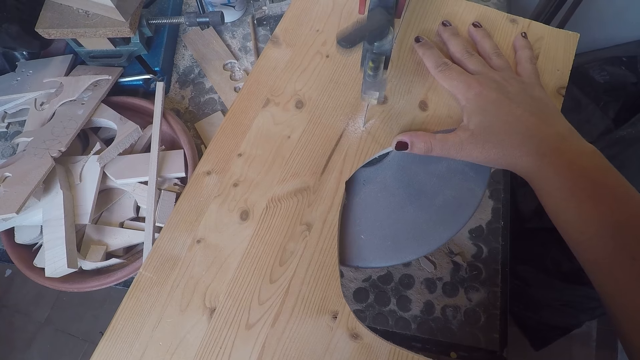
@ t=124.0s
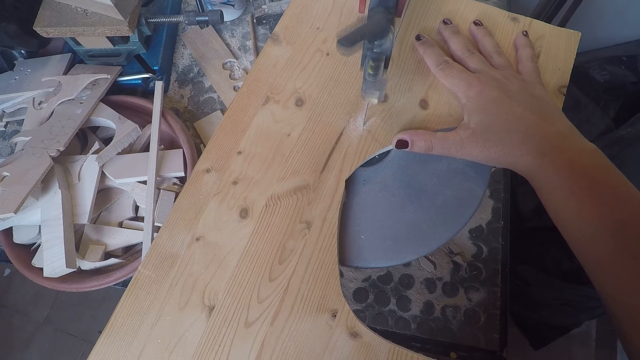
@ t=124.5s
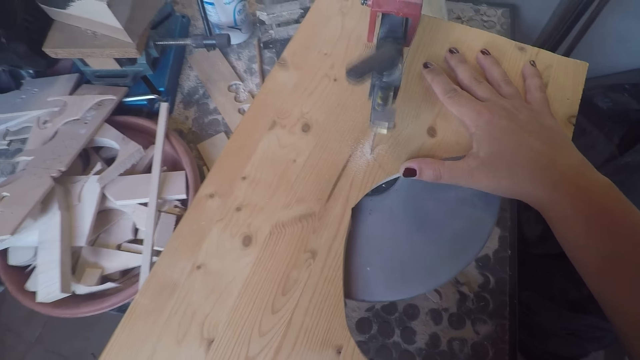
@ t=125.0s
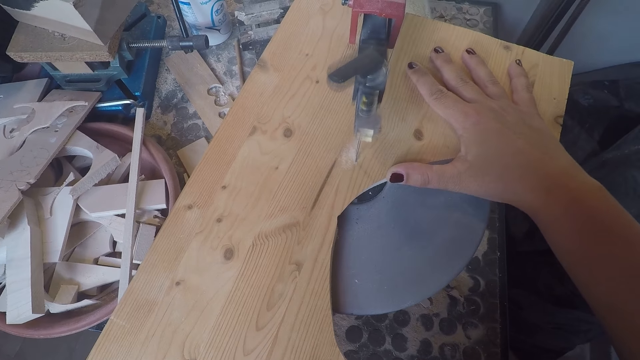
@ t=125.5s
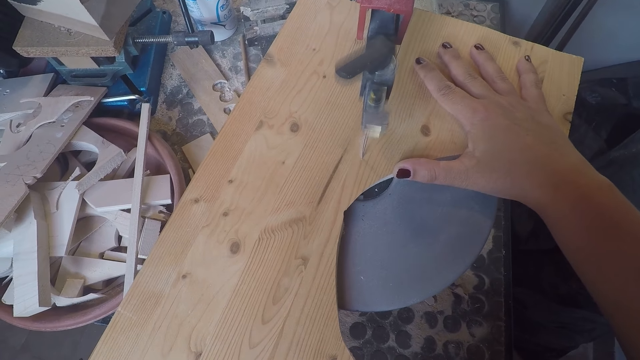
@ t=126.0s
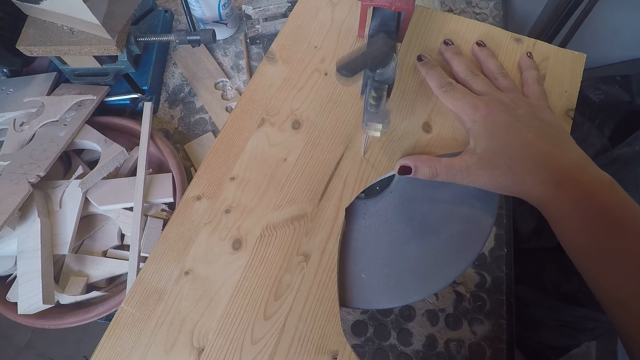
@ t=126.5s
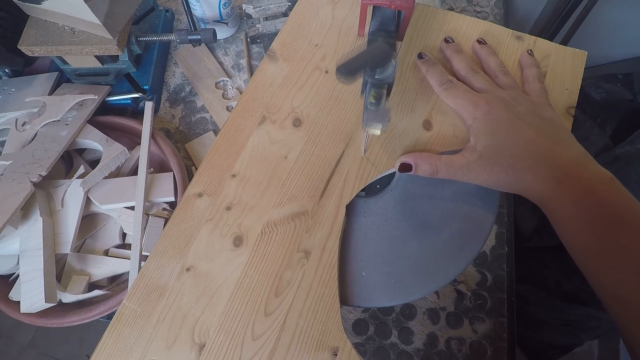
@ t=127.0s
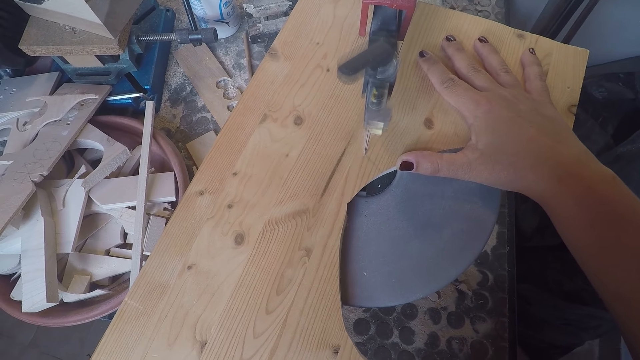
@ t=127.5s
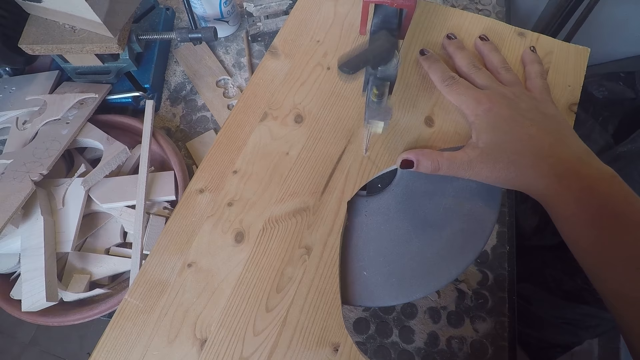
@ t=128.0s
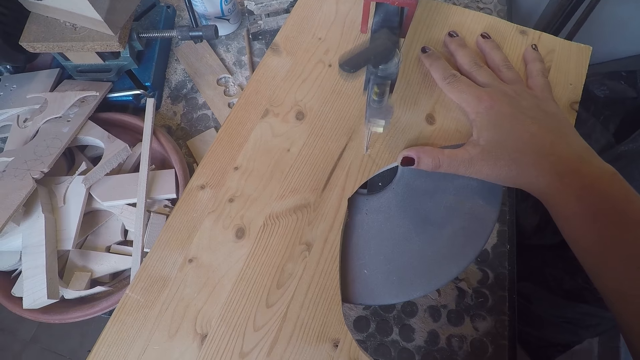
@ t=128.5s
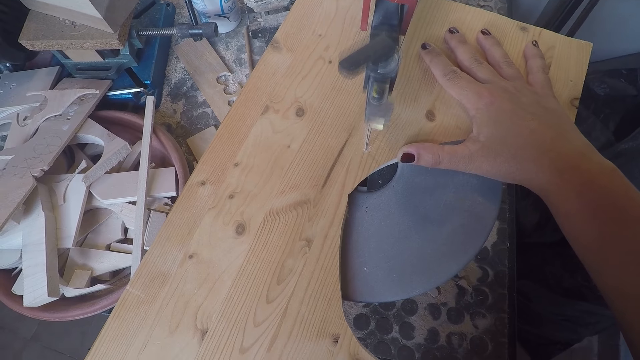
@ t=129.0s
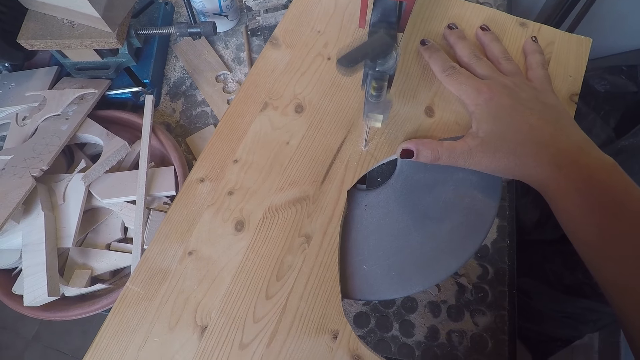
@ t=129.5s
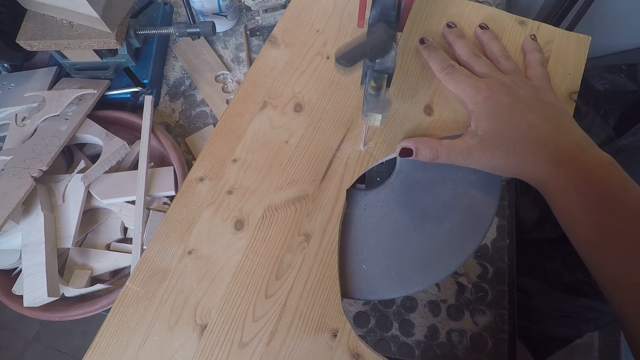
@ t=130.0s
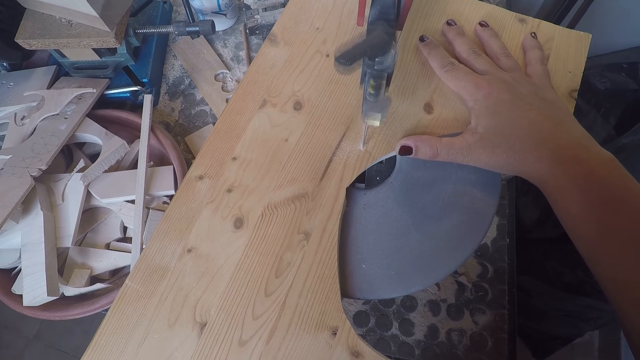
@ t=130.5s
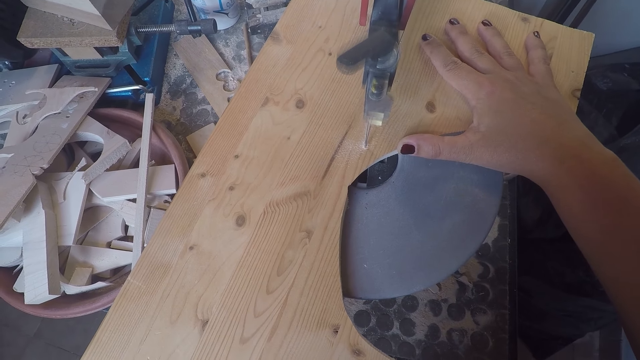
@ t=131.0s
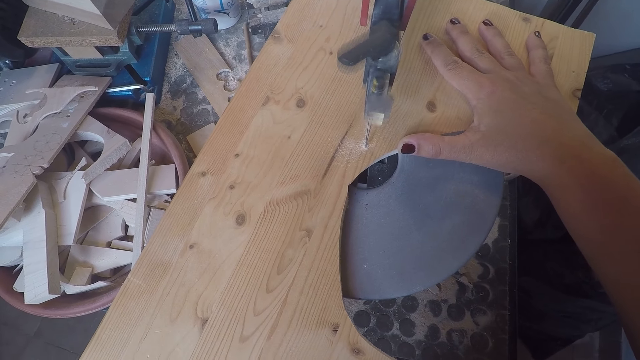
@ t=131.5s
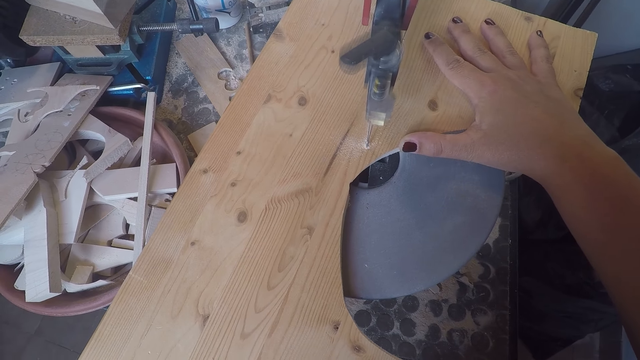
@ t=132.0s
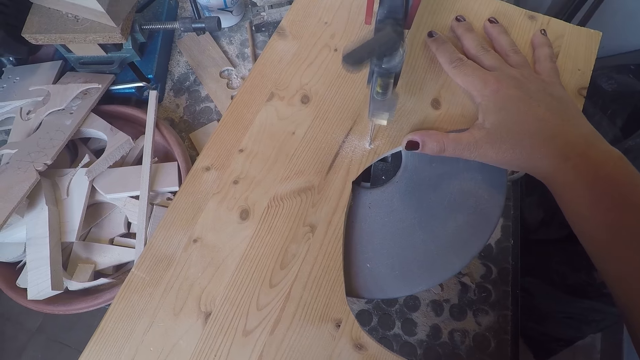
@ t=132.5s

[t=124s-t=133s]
The camera wearer blows sawdust on the board.

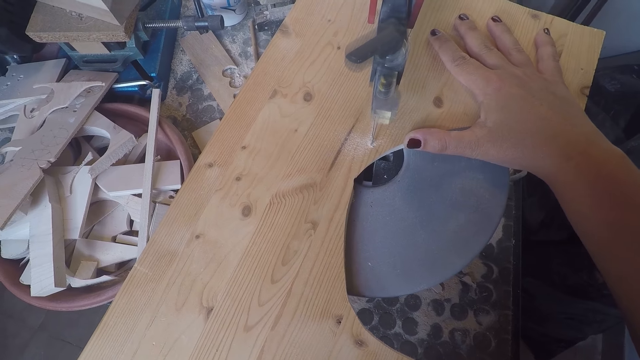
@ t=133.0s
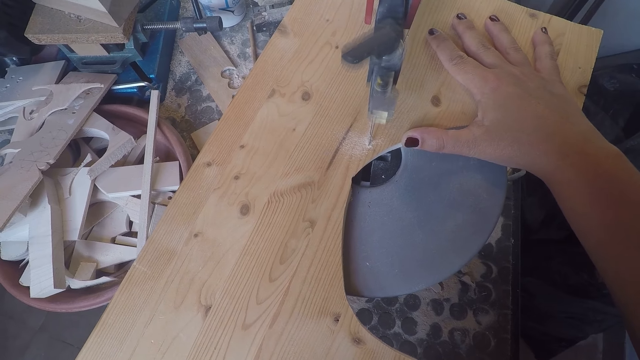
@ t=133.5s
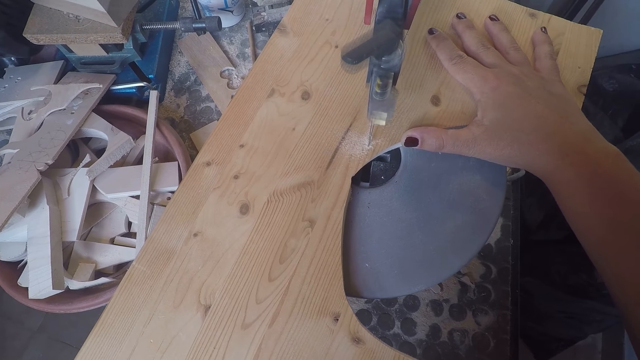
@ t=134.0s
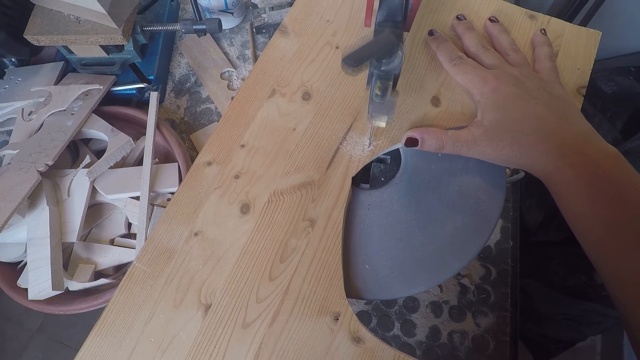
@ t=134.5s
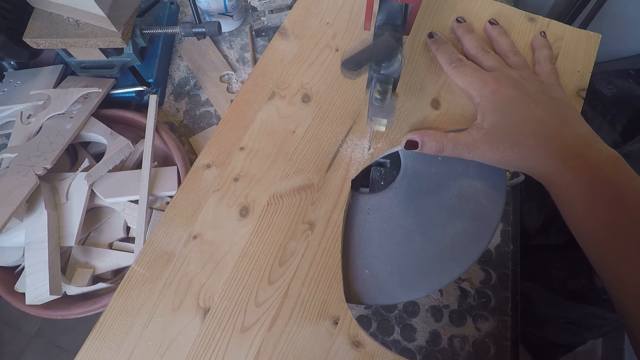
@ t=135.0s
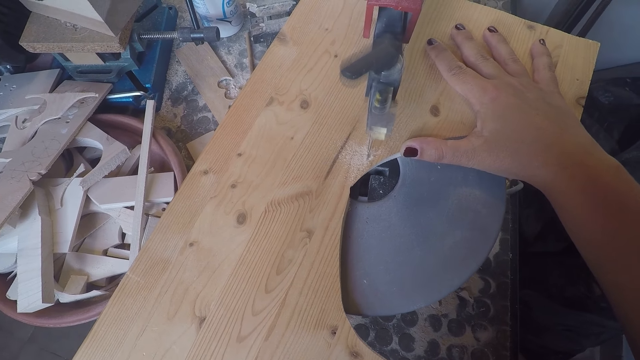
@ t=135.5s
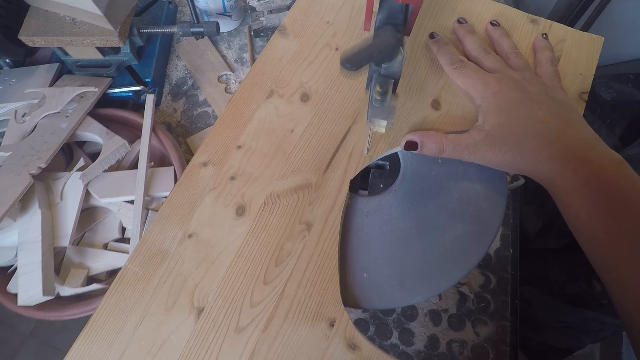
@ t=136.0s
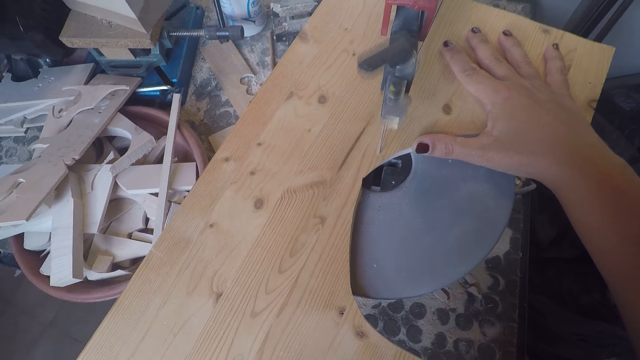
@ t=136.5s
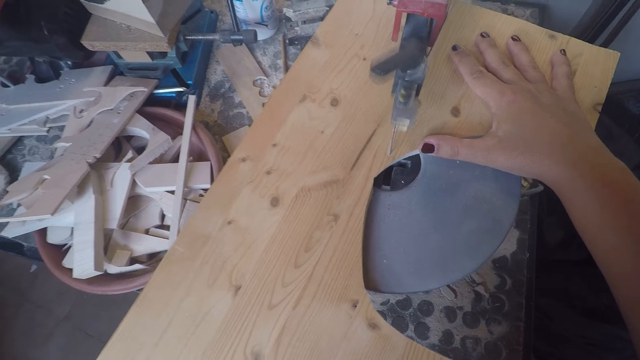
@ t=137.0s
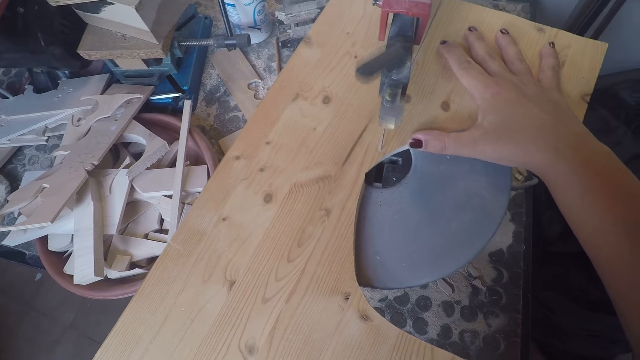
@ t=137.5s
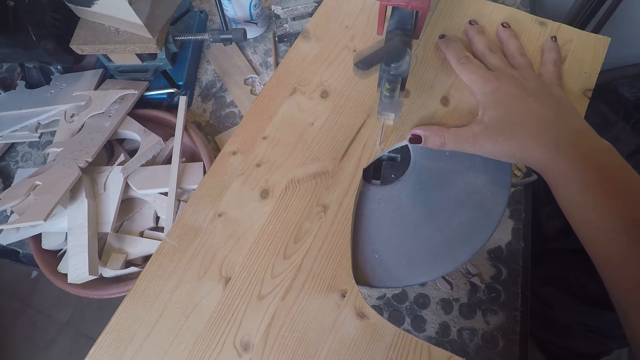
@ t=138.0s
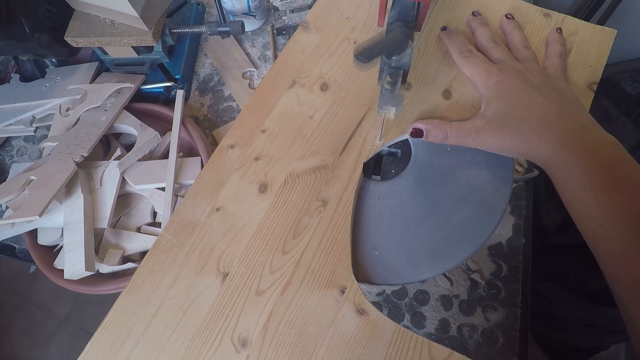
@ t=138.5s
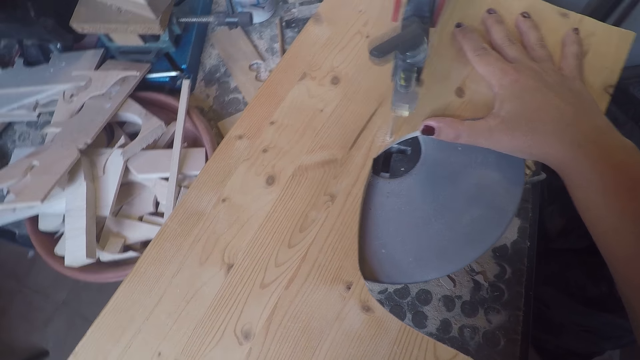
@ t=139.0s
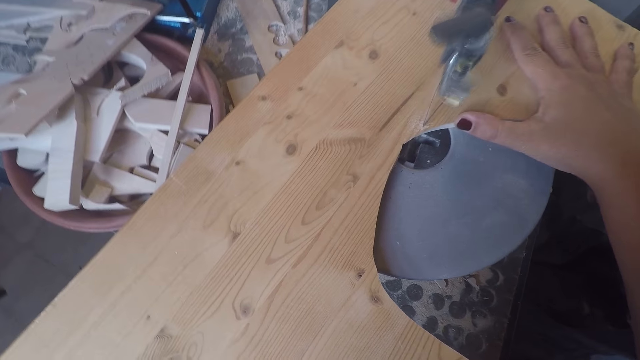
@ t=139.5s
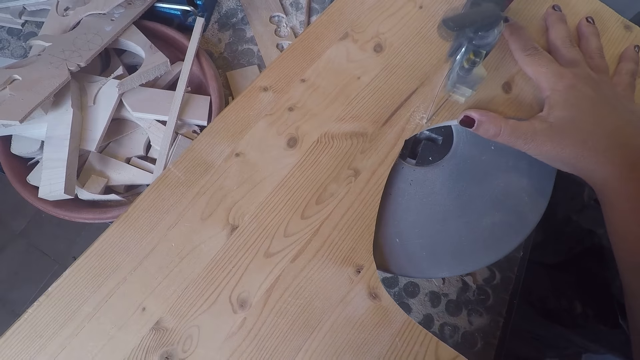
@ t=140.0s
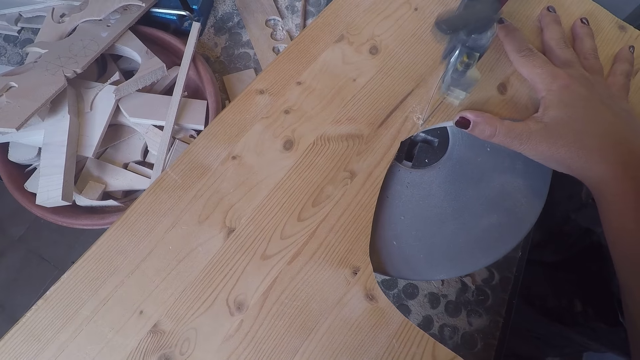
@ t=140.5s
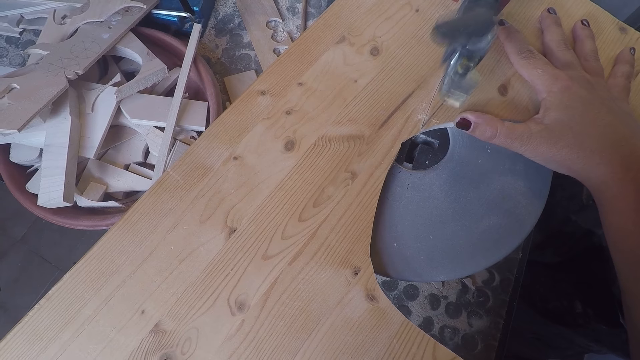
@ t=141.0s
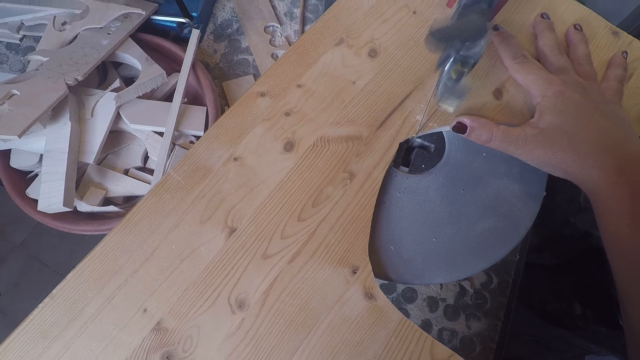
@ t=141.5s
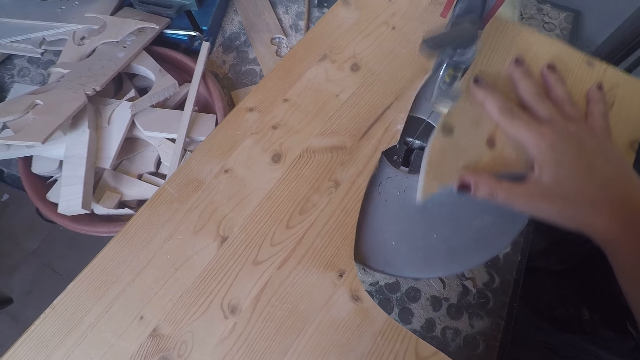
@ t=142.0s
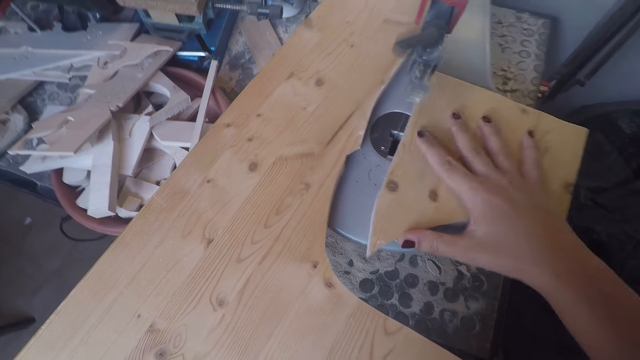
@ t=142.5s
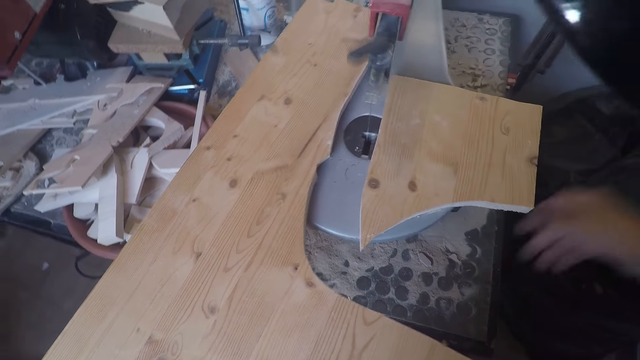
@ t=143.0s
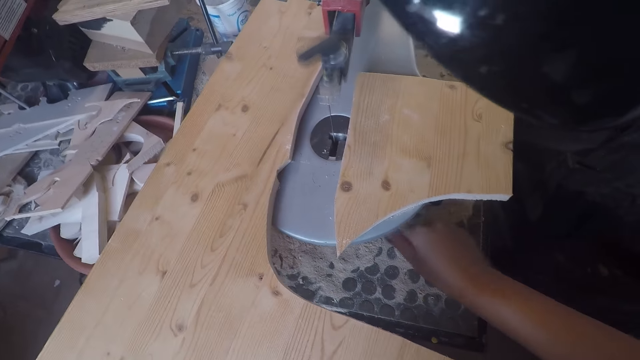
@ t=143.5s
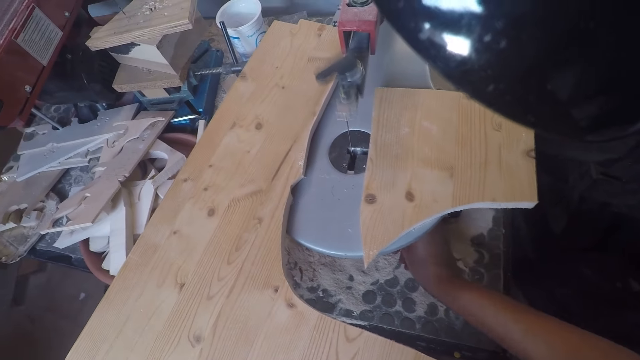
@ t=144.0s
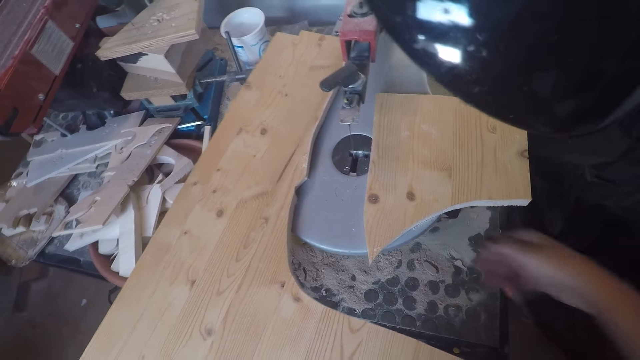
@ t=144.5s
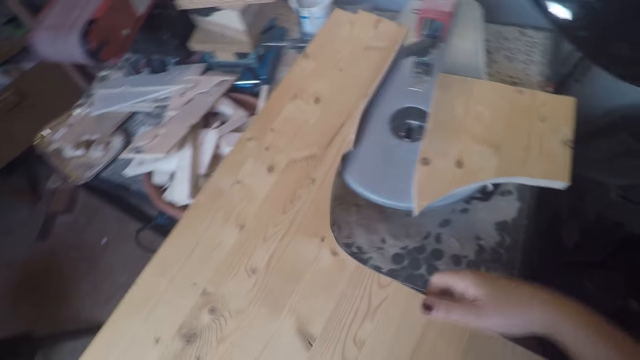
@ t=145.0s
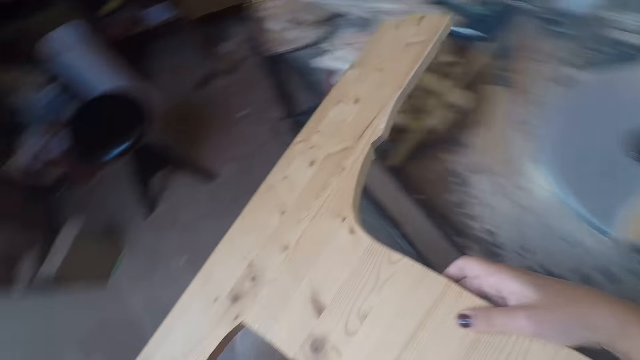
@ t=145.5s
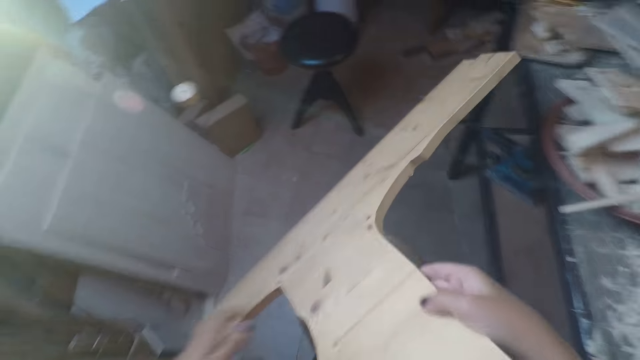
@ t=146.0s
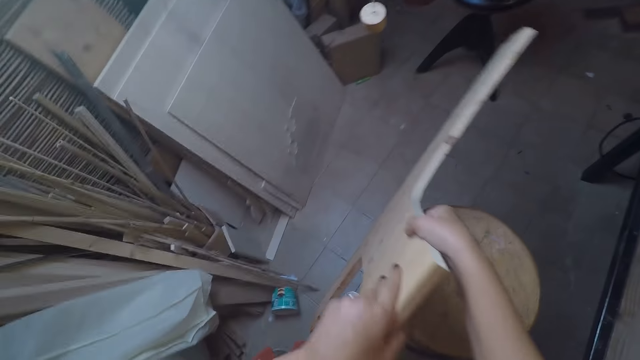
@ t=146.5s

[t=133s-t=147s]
The camera wearer blows sawdust on the board. She separates the cut wood plank on the band saw table with her right hand. She moves a piece of board on the jigsaw machine. She puts off the band saw with her right hand. She removes the wood plank on the band saw table with both hands.
